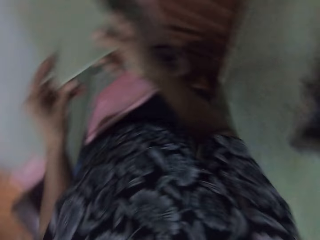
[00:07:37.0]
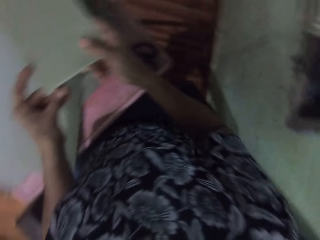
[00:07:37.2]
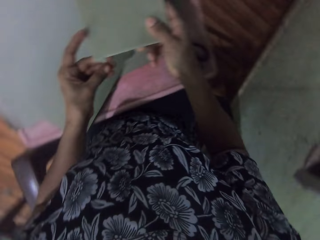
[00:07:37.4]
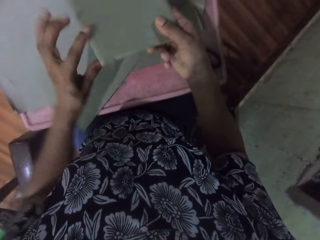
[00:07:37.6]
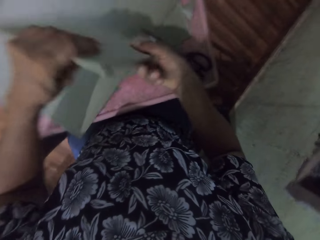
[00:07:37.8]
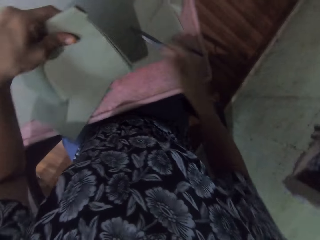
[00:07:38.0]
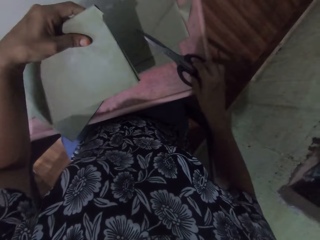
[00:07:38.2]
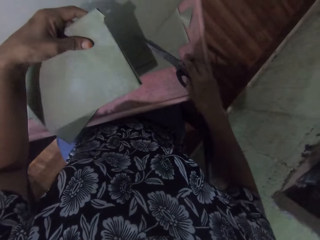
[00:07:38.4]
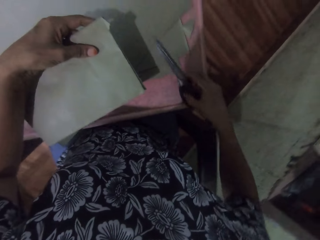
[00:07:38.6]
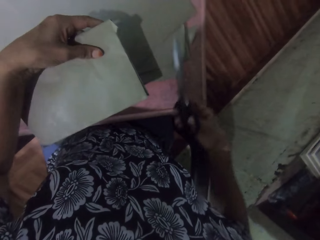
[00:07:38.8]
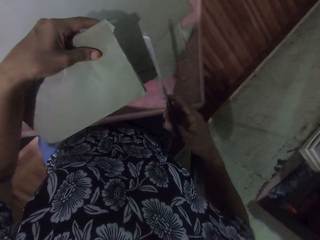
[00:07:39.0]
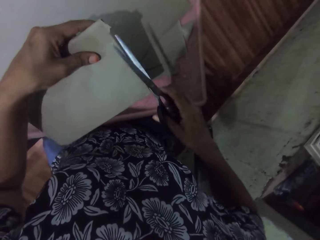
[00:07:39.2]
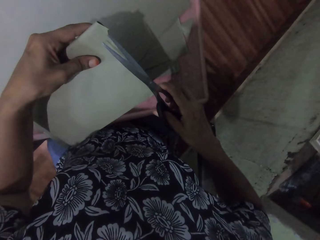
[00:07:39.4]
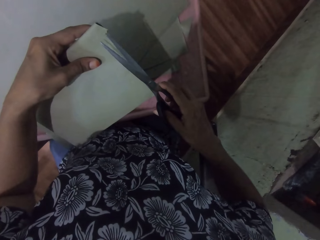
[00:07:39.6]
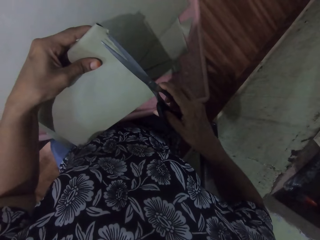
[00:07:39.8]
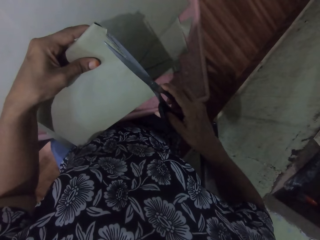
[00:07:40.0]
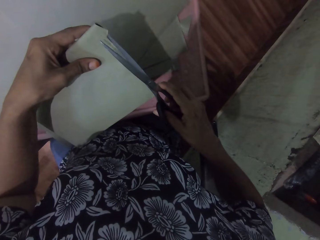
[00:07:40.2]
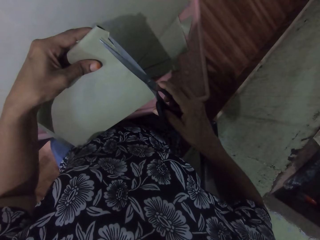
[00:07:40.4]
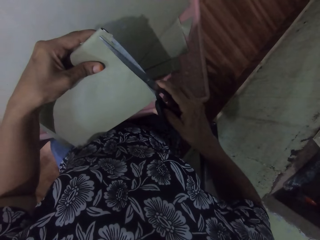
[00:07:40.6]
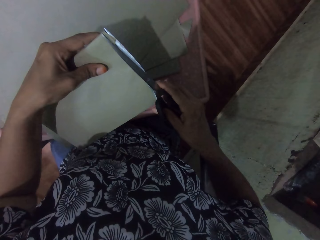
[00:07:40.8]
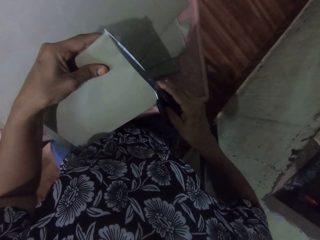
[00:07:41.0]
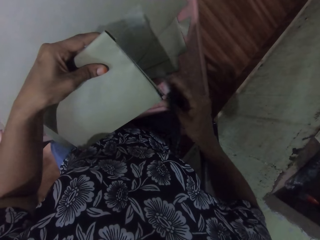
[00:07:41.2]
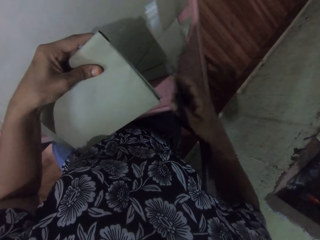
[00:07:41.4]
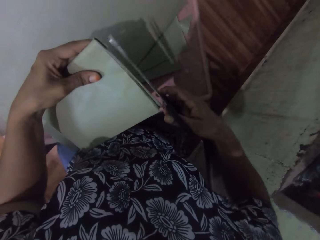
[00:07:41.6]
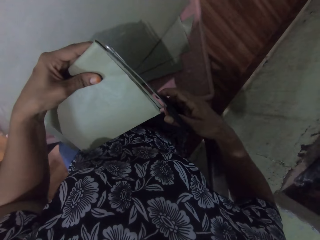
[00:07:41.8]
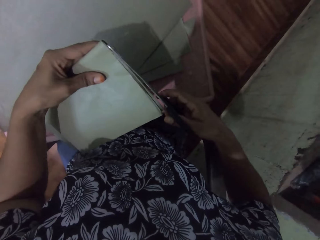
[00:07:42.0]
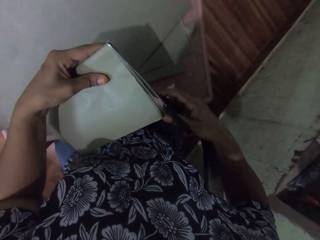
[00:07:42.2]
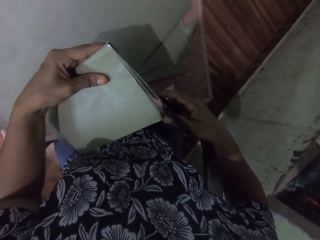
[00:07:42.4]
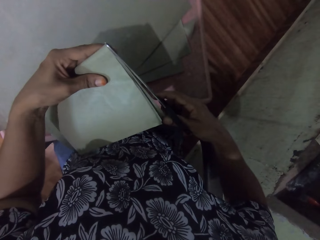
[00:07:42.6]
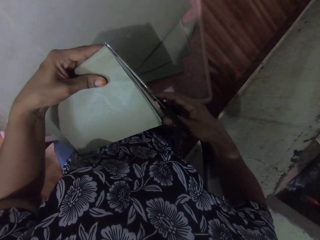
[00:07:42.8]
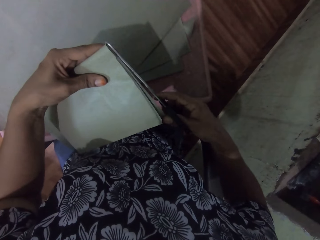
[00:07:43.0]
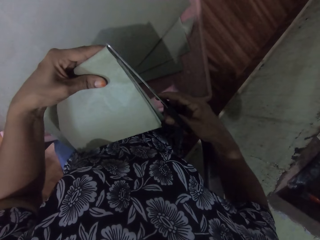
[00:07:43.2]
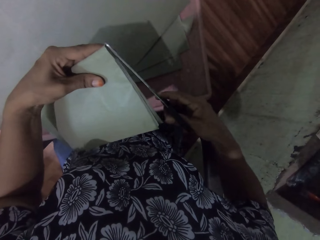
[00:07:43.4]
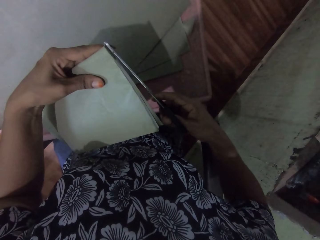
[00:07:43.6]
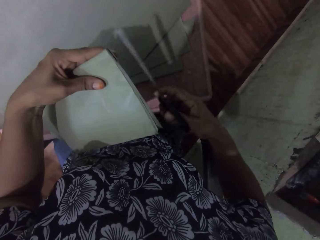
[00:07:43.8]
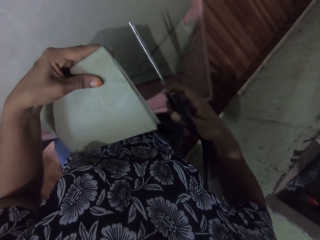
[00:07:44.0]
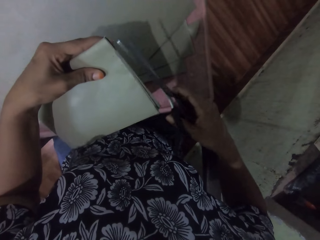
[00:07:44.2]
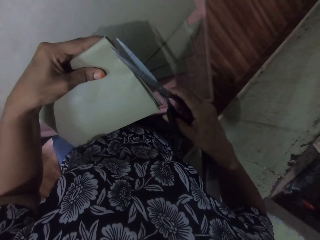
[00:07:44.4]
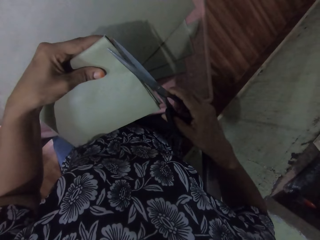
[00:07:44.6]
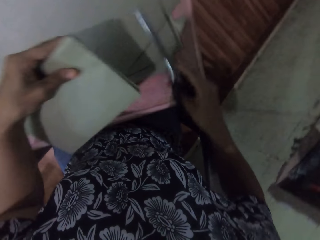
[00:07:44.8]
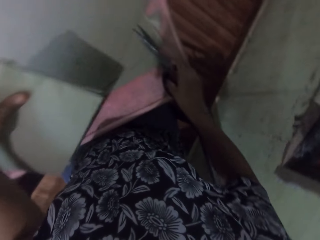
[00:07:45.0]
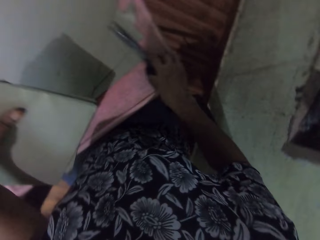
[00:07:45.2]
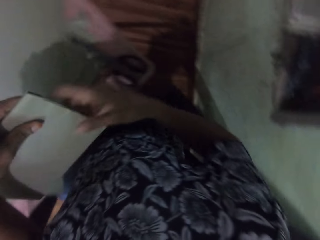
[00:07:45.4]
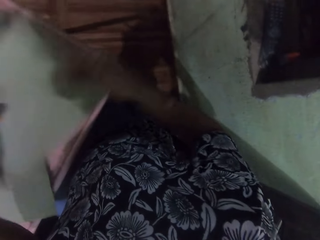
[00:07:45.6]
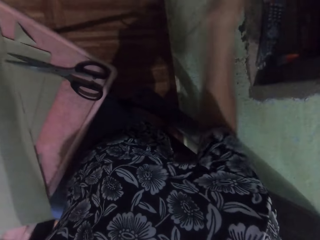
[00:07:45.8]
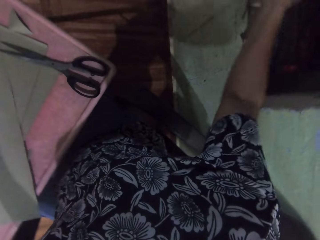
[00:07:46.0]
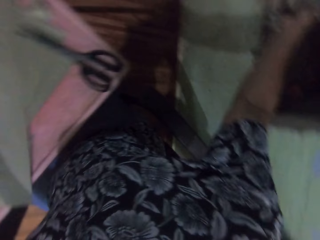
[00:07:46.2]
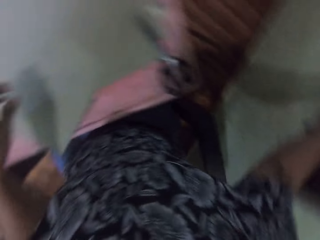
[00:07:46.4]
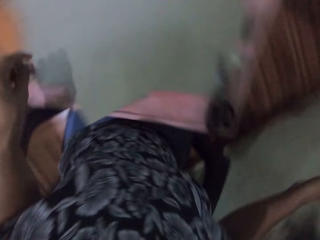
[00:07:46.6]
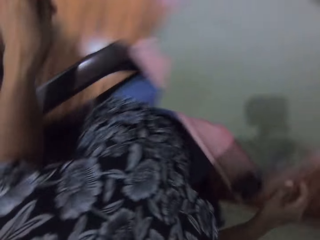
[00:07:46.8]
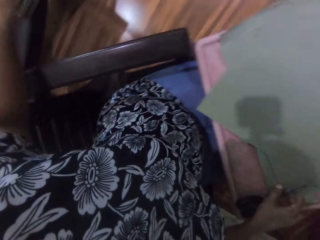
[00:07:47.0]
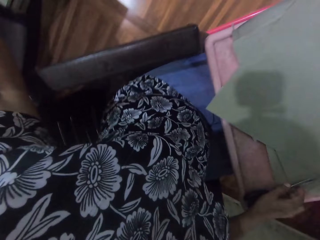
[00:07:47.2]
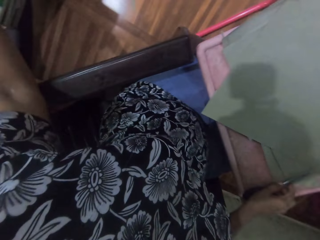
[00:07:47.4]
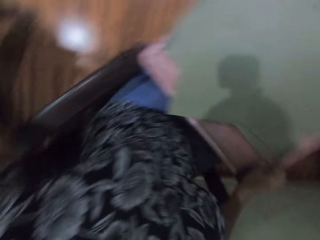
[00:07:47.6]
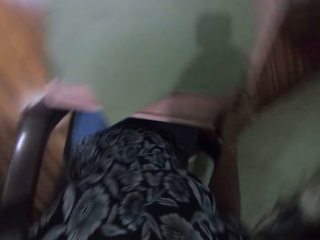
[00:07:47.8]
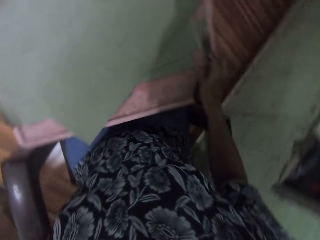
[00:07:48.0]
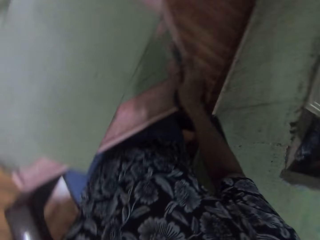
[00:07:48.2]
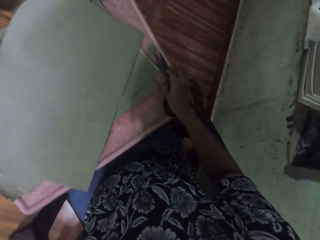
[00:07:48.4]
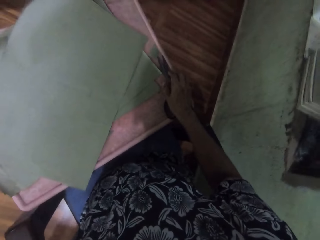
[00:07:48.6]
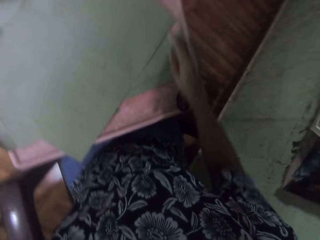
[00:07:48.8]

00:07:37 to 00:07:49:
The camera wearer moves the book. He picks the scissors from the table with his right hand. He trims the cardboard paper with the scissors in his right hand. He drops the scissors on the table with his right hand. He passes the book from his left hand to his right hand. He drops the book on the window sill with his right hand. He picks up the book.

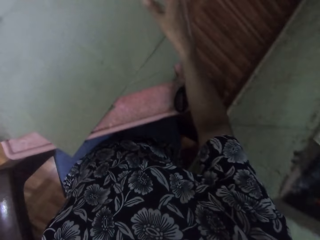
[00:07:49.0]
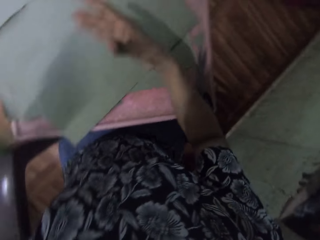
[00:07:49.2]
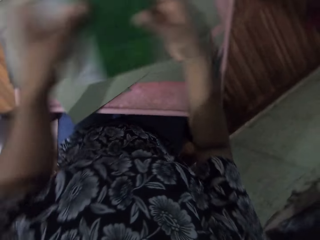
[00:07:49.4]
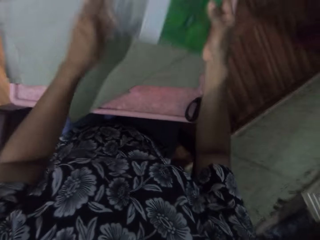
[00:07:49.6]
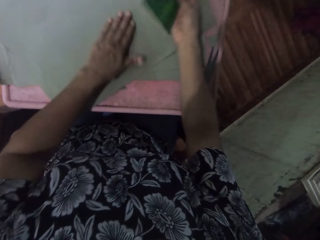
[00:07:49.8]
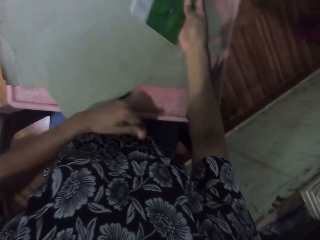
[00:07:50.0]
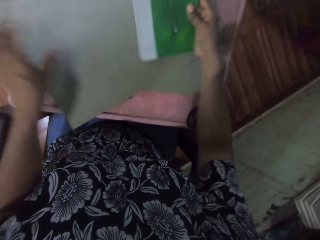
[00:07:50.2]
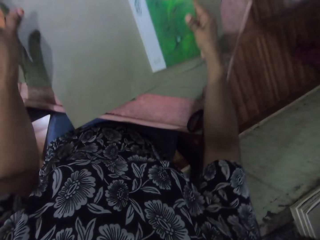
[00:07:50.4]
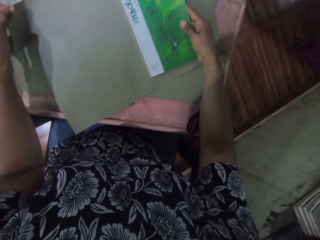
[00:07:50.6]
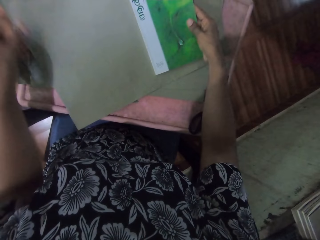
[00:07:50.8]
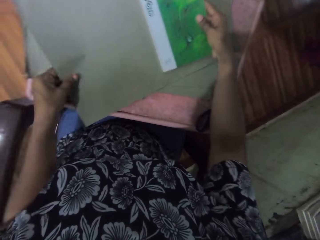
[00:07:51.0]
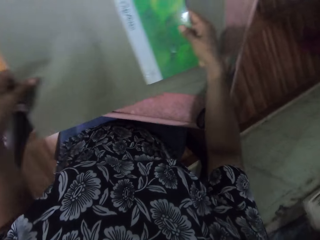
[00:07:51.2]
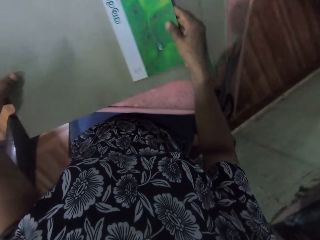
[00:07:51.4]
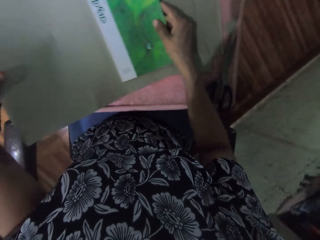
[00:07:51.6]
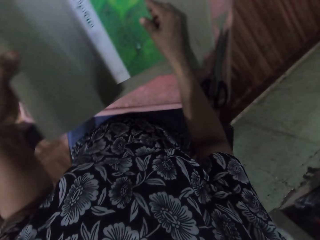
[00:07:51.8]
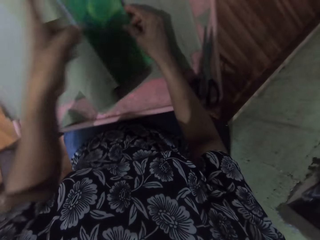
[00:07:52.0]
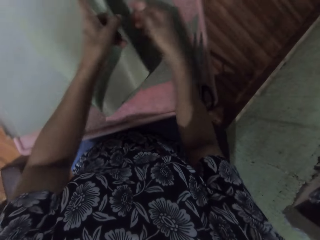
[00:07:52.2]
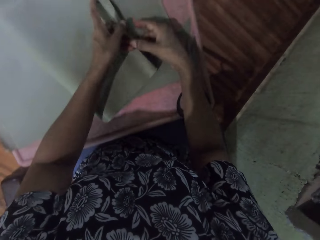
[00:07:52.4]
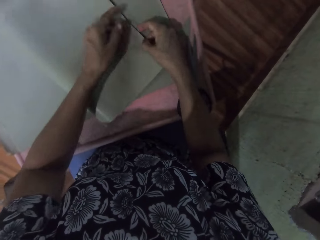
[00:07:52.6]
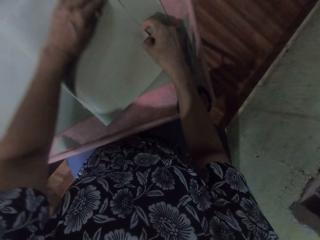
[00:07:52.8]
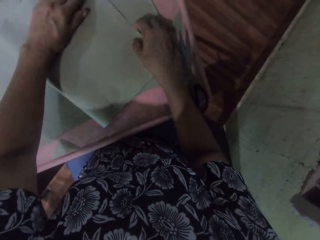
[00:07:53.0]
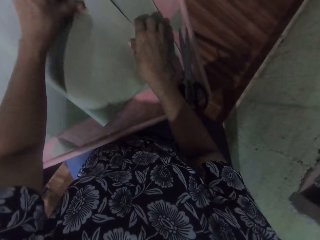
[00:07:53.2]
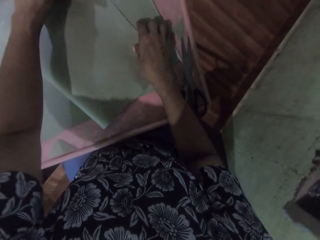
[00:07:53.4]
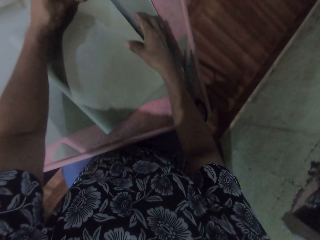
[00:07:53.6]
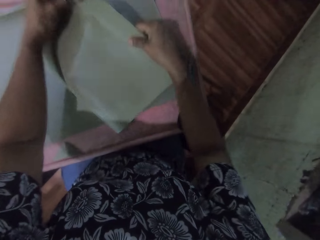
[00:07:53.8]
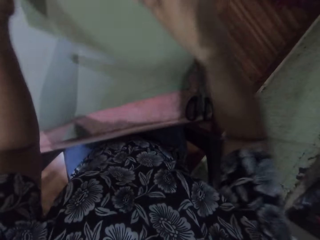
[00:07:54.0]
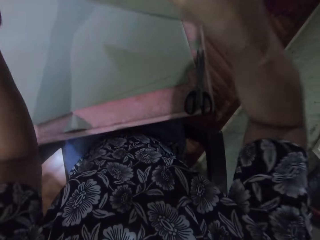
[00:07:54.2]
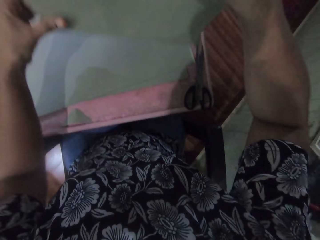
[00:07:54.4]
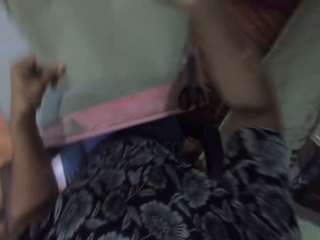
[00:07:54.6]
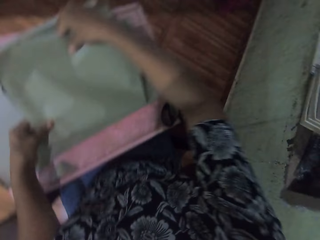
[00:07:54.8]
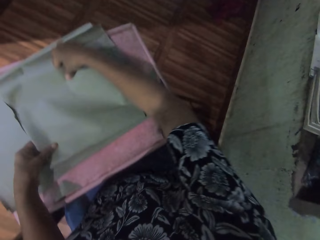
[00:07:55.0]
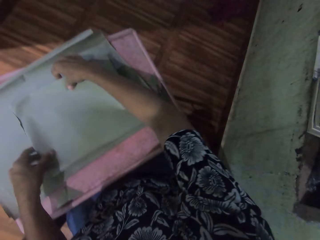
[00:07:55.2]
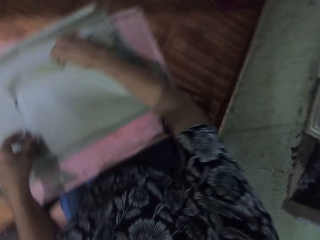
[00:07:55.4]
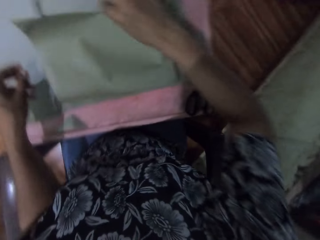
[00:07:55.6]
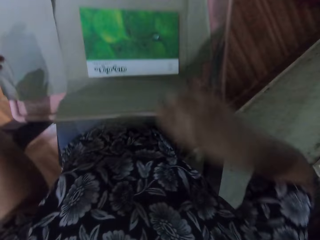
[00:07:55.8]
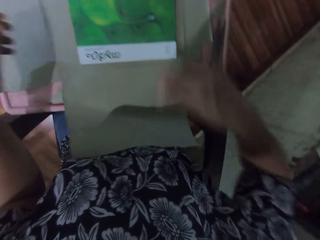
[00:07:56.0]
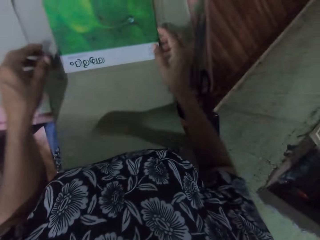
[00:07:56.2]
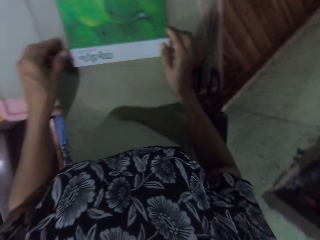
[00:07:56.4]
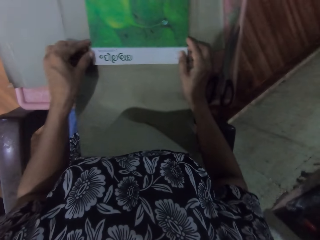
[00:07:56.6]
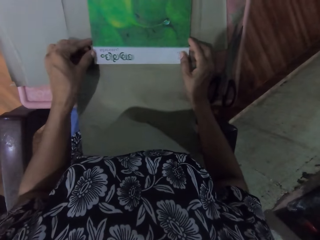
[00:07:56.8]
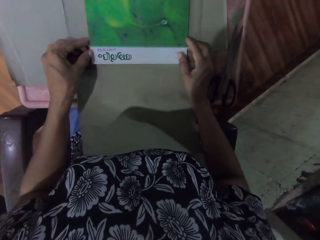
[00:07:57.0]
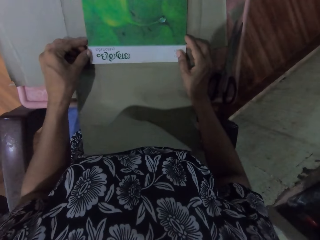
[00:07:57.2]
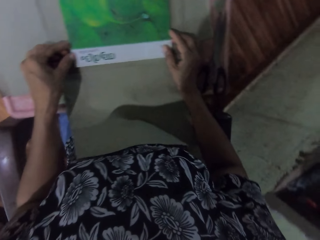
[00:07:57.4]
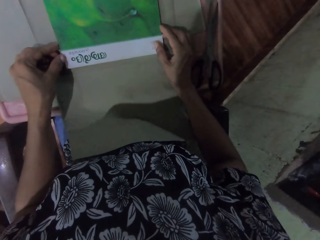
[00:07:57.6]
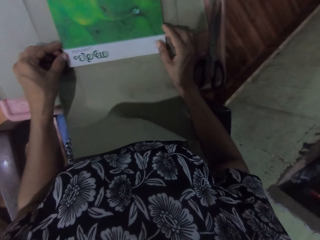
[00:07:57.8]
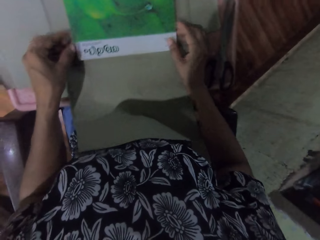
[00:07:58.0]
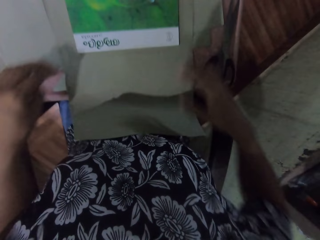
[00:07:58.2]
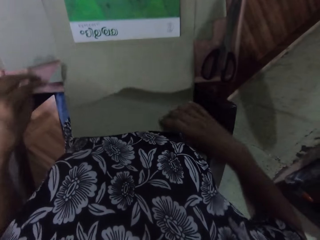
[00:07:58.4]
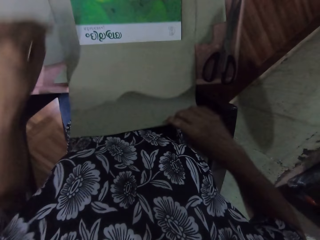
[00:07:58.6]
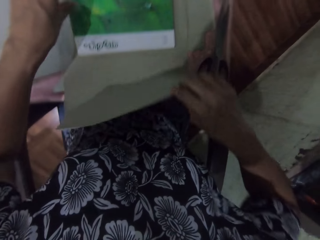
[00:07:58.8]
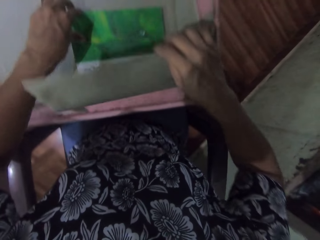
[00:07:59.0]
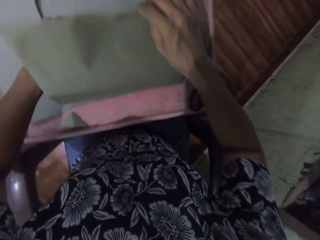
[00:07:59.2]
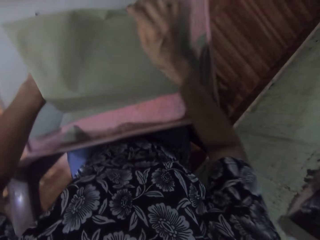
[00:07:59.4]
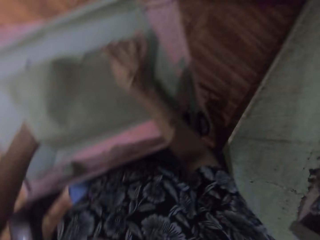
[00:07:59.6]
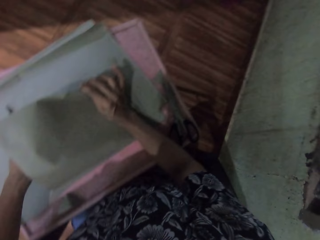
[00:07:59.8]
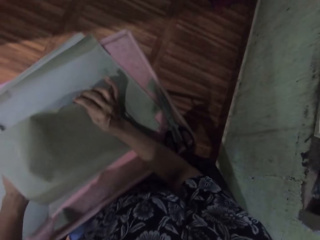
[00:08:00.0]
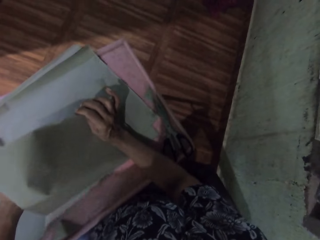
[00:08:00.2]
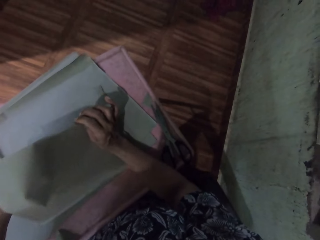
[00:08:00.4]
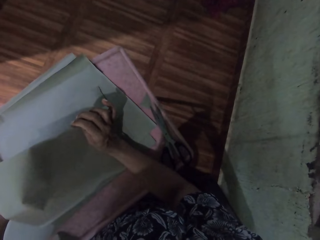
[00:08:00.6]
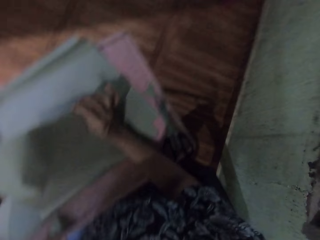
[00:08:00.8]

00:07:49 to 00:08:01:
The camera wearer passes the book from his left hand to his right hand. He wipes the paper. He dusts the table with his left hand. He drops the book on the cardboard paper with his right hand. He places the cardboard paper on the book with his left hand. He touches the cardboard paper with both hands. He folds the paper. He lifts the book from the table with both hands. He turns the book. He places the book on the table with both hands. He opens the cardboard paper with his right hand. He adjusts the book with both hands. He places the cardboard paper on the book with his right hand. He covers the book.
